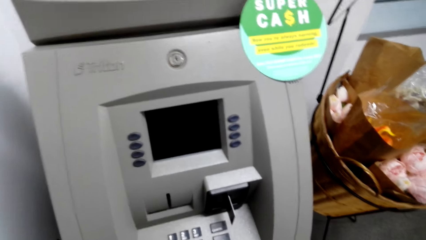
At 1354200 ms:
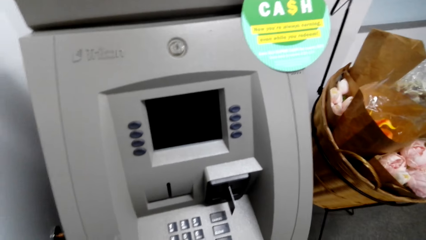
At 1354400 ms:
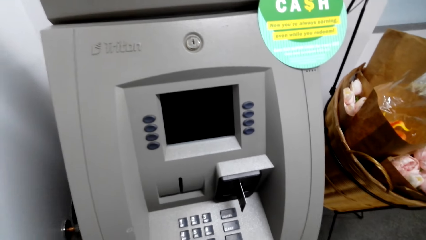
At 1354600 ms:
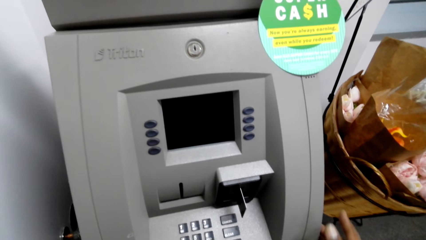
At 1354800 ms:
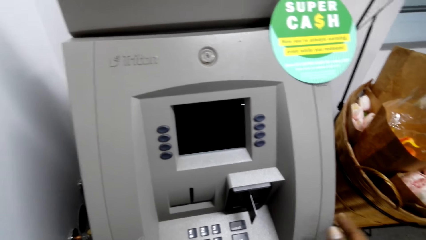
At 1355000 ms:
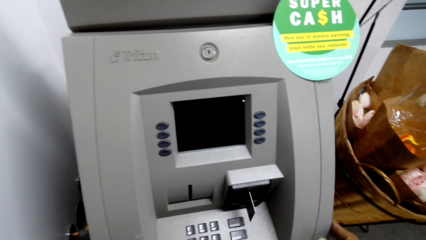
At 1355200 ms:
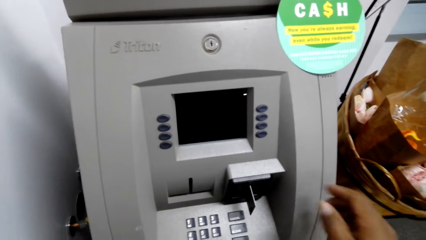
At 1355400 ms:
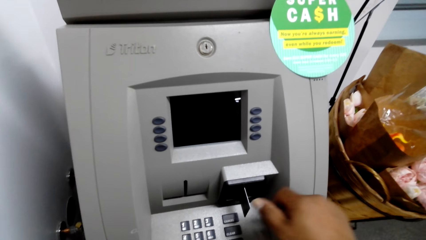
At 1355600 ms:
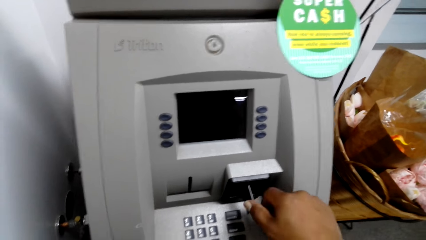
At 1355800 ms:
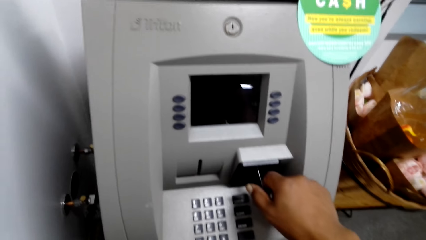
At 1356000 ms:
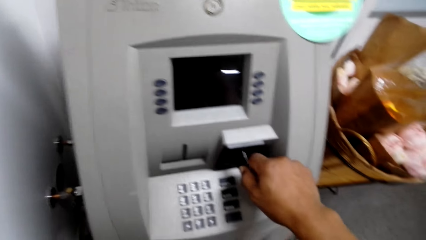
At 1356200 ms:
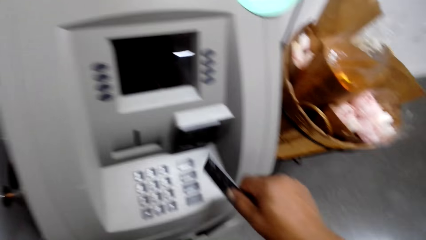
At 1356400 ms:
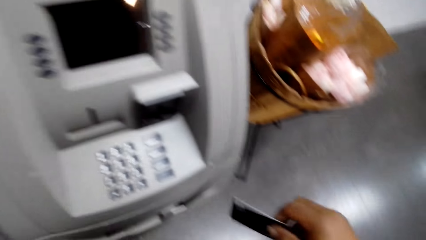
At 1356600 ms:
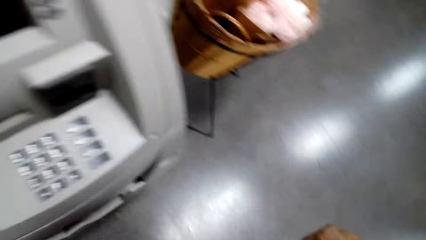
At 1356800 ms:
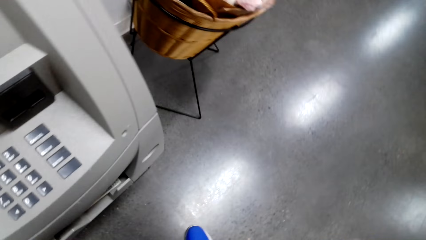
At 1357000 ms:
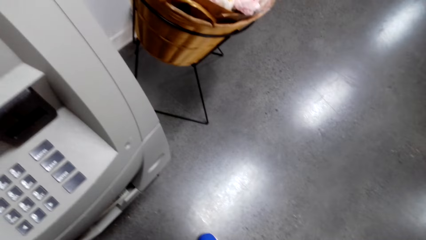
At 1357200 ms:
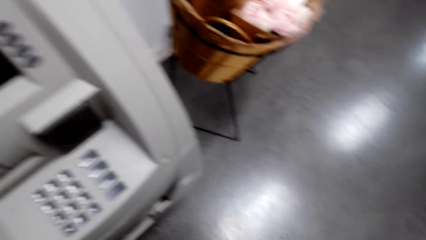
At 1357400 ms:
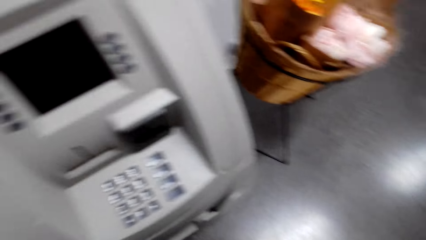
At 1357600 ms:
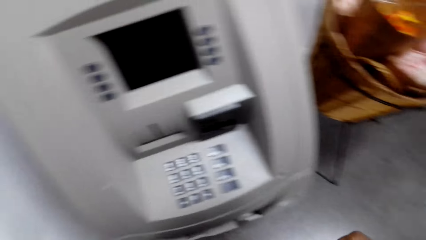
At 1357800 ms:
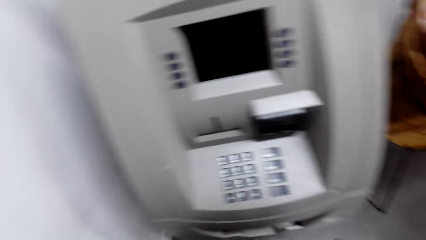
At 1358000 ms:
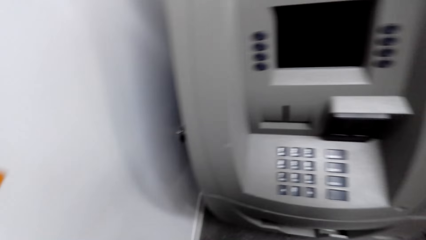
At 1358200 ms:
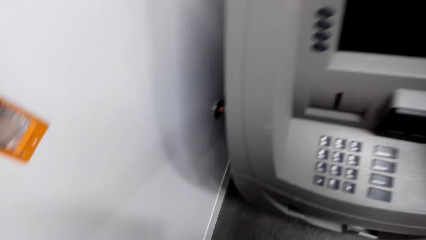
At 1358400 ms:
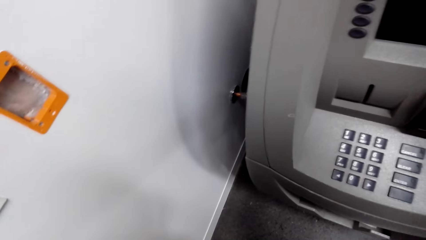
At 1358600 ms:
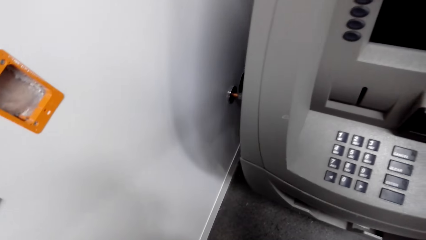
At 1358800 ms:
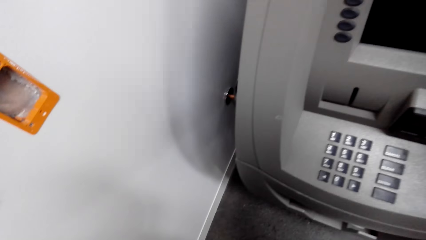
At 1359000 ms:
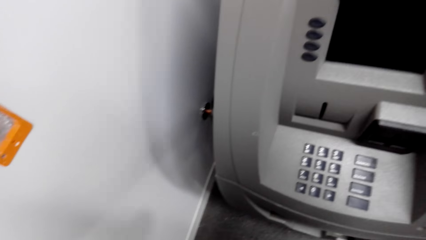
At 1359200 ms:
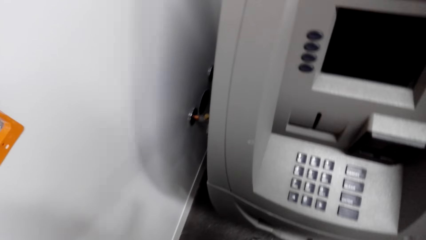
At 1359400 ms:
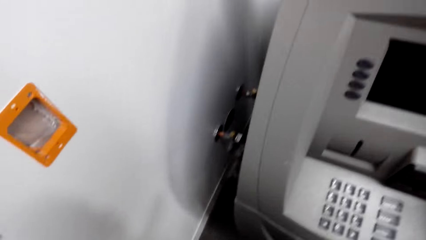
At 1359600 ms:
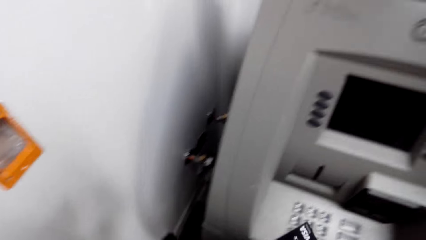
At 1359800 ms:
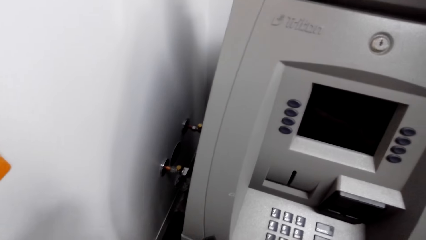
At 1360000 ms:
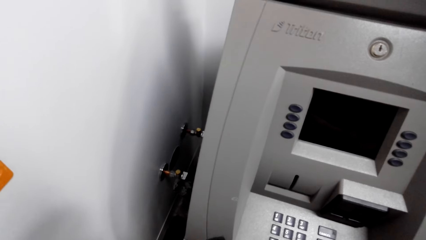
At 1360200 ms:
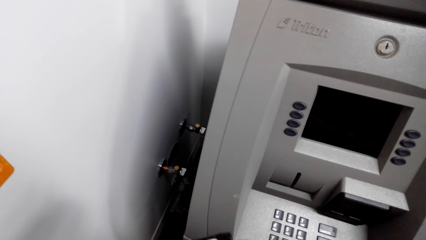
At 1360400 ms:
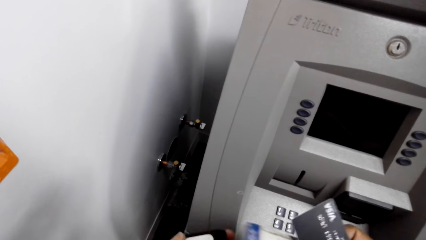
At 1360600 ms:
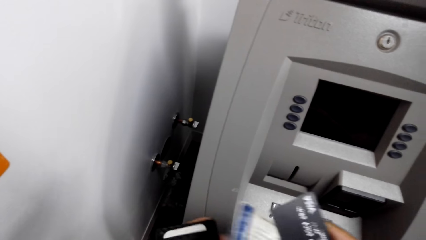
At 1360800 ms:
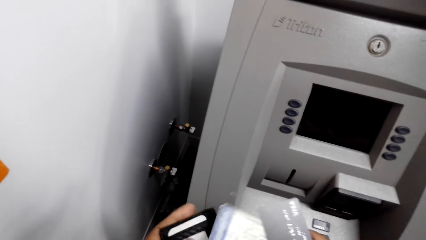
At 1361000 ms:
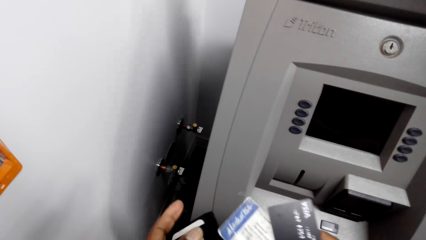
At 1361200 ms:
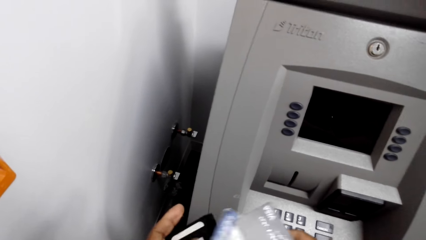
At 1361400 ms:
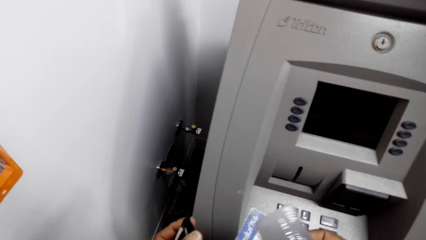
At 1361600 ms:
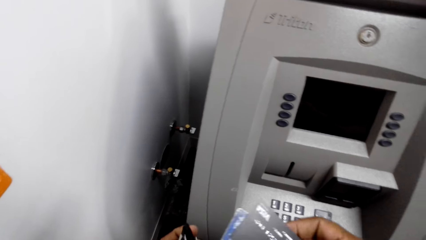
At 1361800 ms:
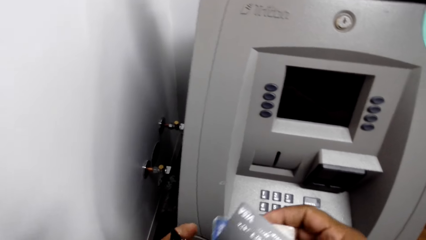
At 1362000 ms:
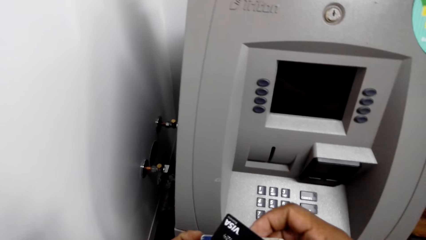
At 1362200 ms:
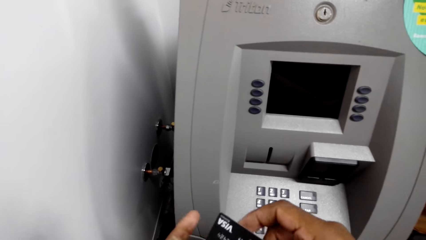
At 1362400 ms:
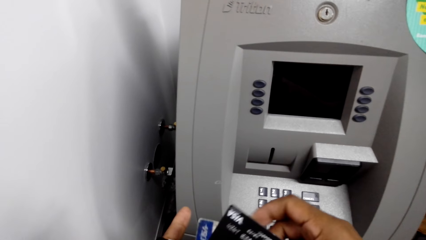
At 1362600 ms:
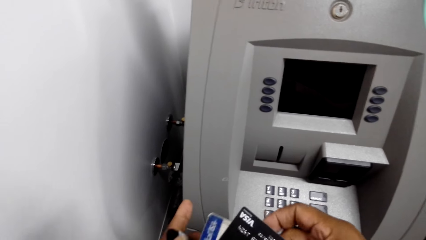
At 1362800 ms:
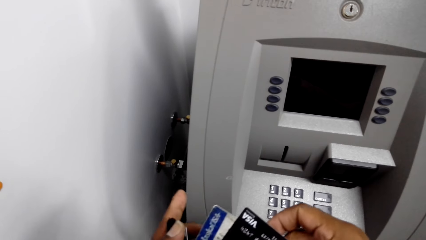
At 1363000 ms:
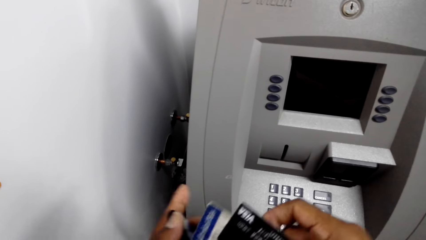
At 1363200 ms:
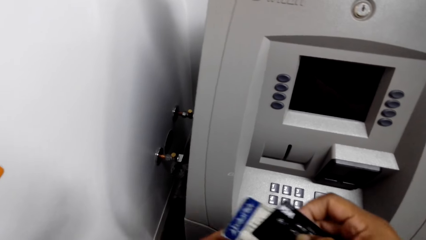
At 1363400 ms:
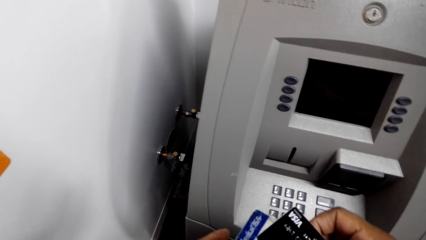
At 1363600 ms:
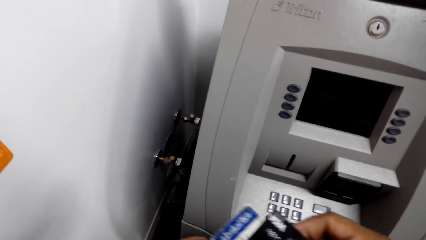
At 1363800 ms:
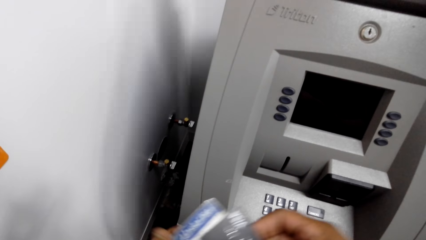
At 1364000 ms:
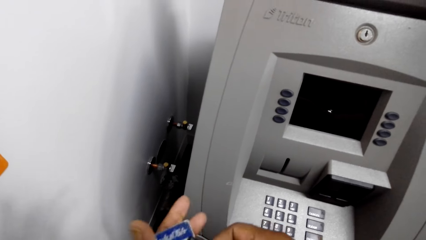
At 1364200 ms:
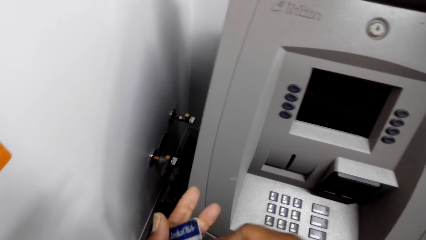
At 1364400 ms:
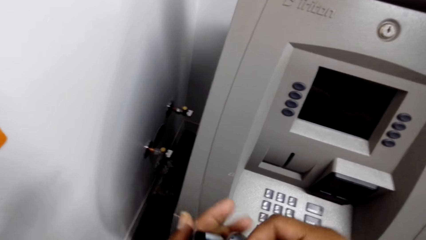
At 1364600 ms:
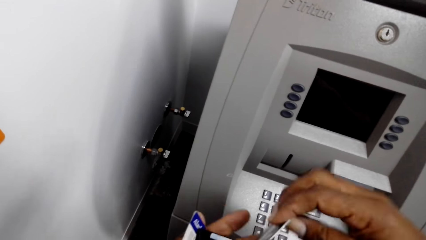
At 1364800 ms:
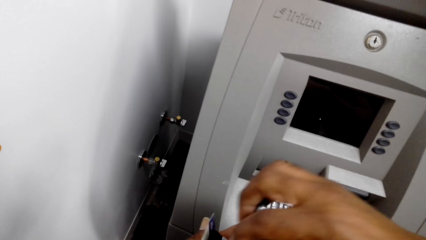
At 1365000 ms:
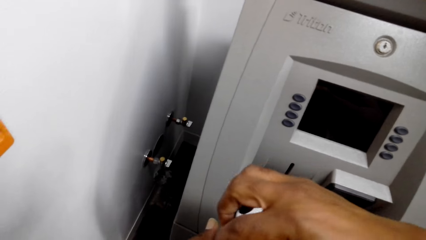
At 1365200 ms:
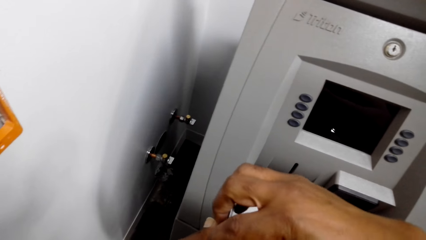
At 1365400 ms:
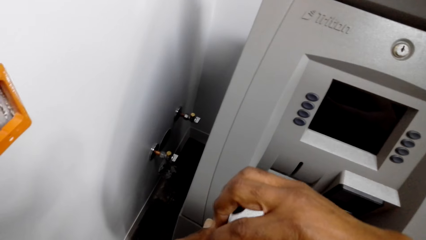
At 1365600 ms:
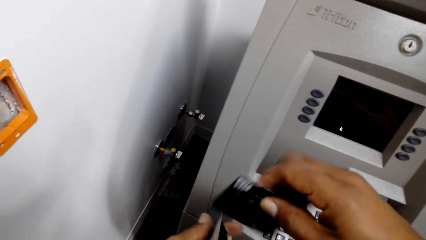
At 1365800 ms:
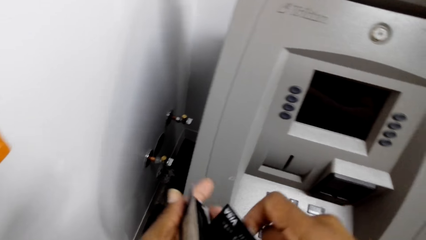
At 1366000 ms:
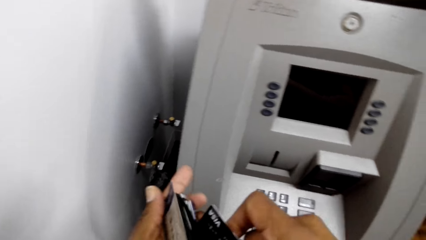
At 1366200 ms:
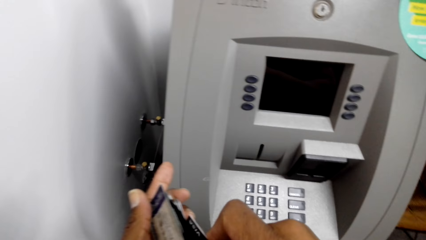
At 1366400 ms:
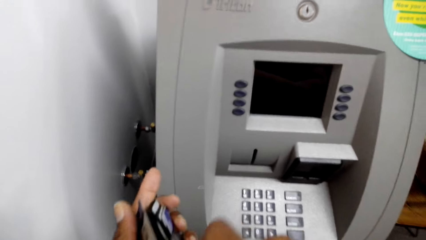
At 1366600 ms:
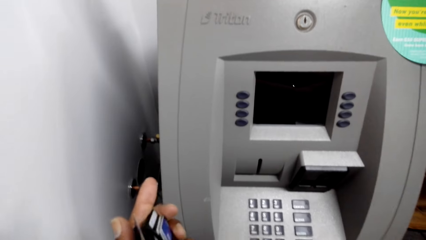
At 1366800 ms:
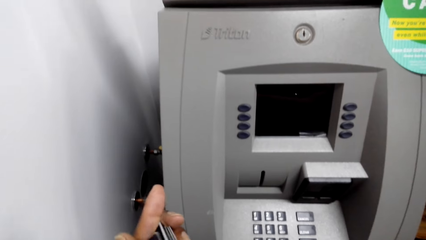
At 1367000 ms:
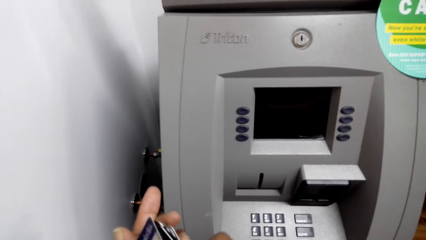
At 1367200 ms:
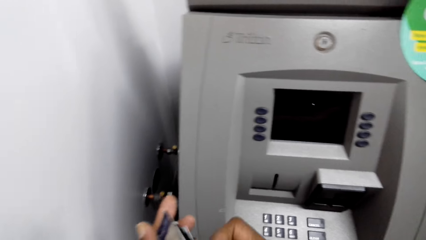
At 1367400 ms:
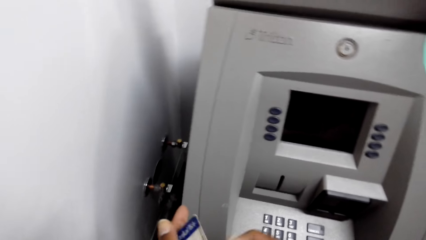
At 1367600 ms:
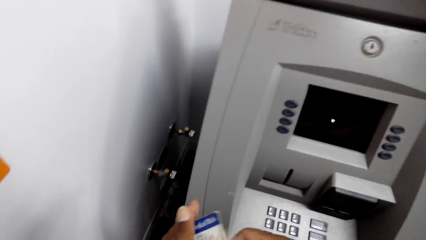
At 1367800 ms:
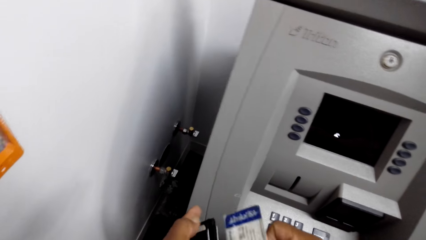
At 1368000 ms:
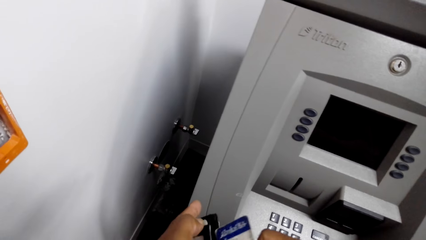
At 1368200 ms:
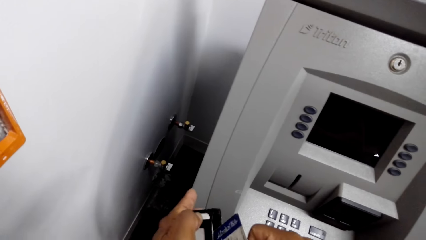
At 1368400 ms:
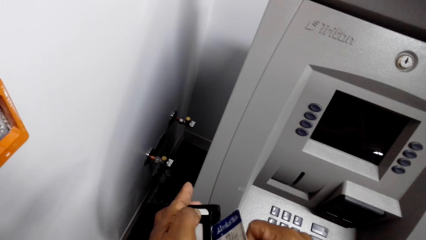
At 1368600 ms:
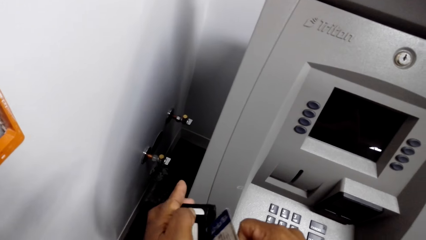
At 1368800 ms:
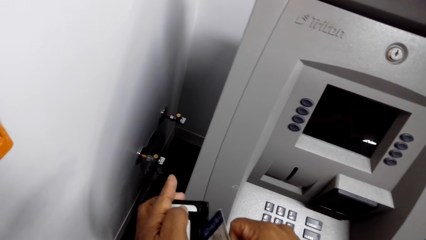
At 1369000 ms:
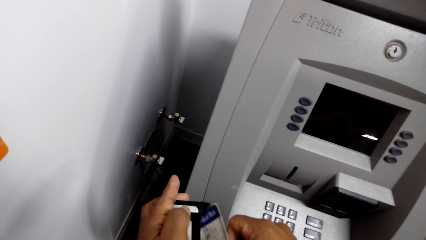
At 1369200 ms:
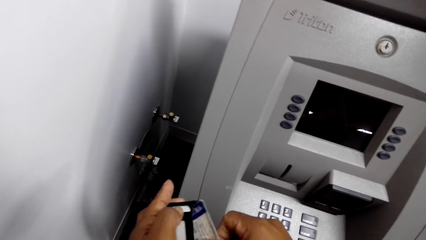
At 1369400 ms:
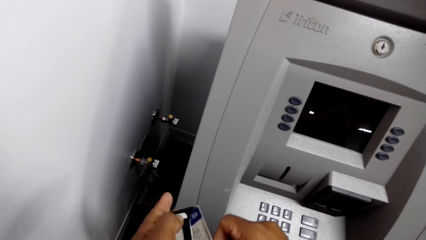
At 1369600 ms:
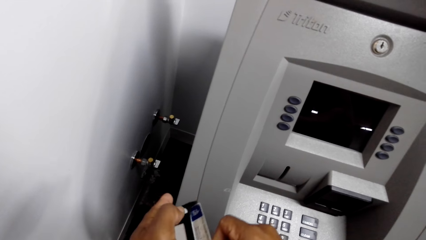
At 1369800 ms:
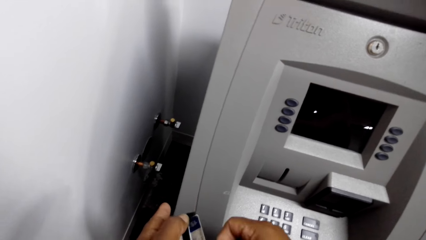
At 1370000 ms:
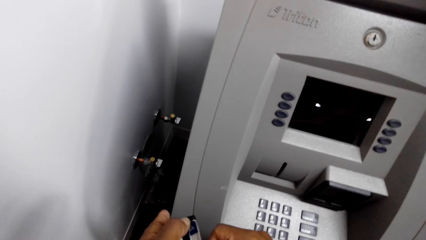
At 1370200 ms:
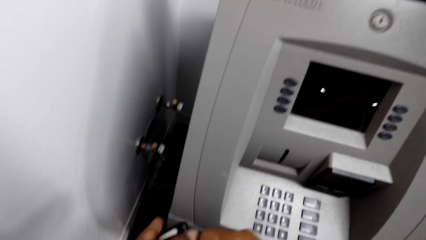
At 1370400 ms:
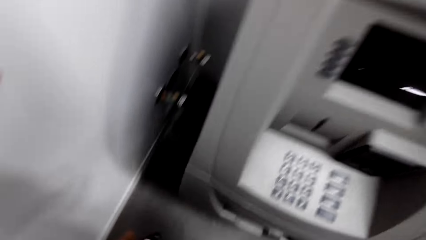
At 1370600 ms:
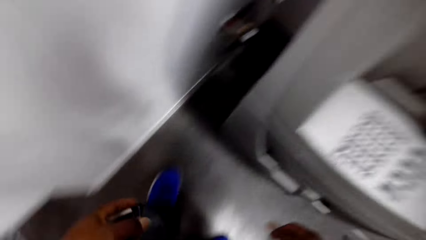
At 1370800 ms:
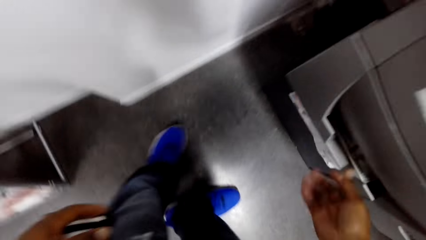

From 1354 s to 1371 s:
The camera wearer removes the card from the machine. They put the card on the wallet.
